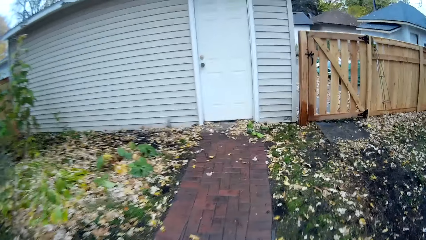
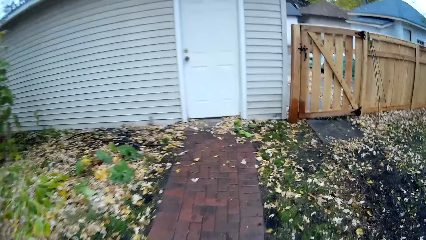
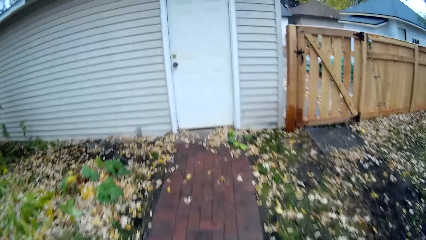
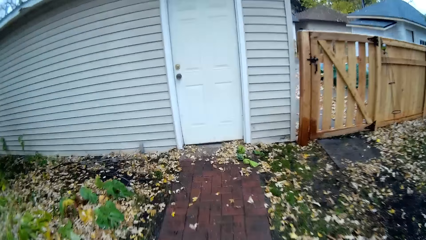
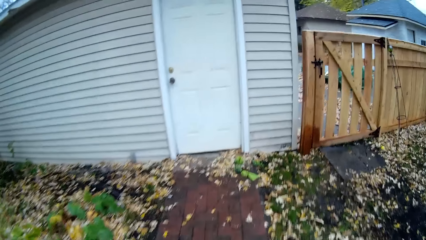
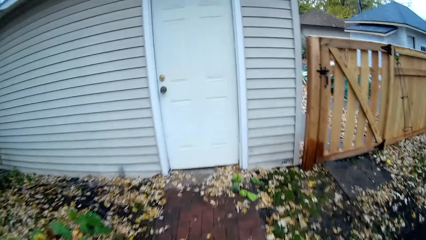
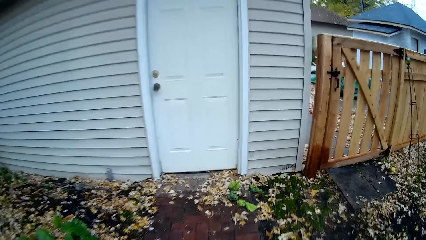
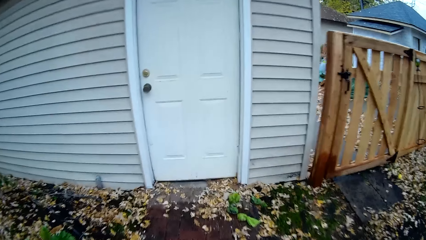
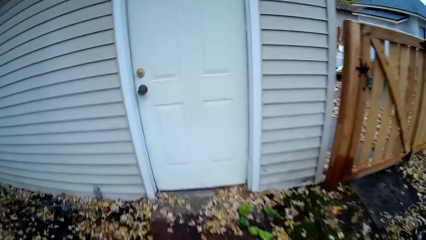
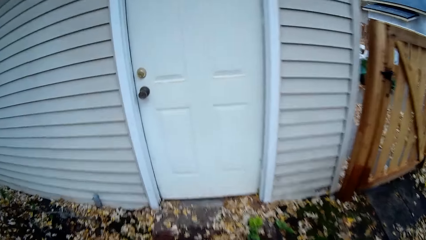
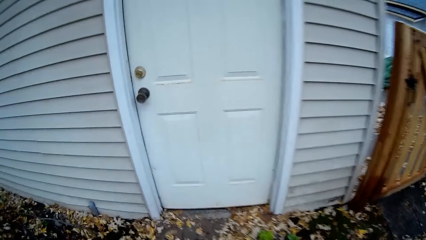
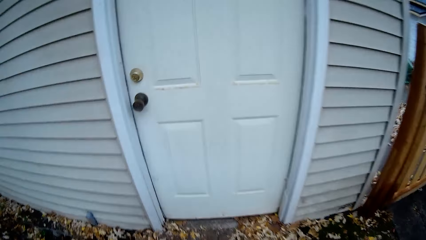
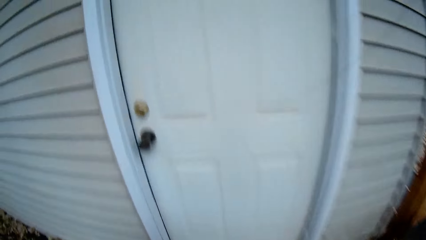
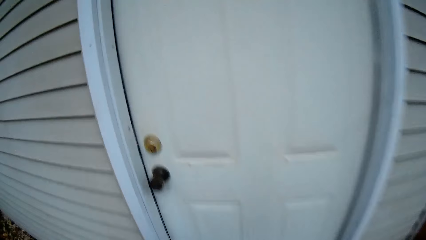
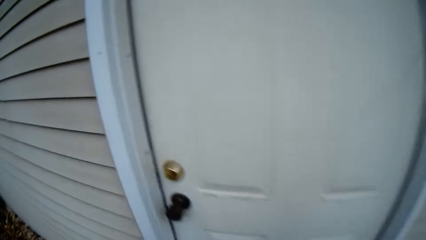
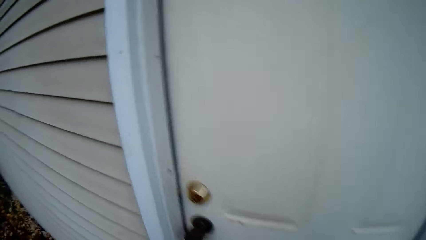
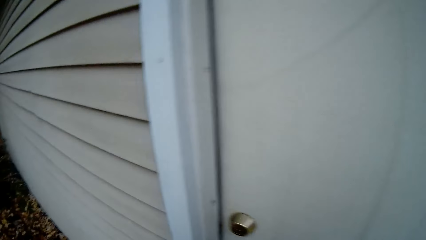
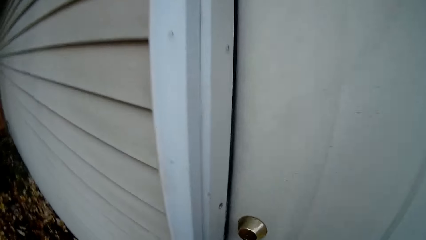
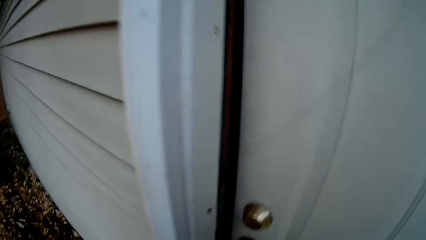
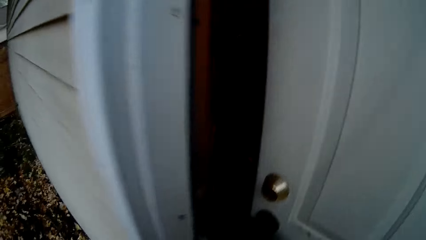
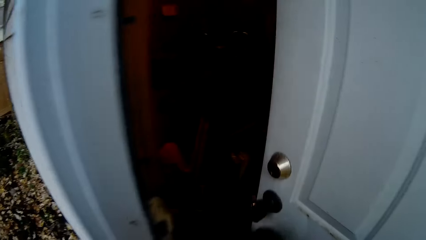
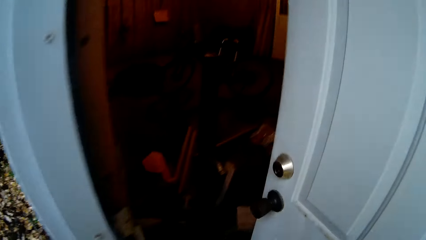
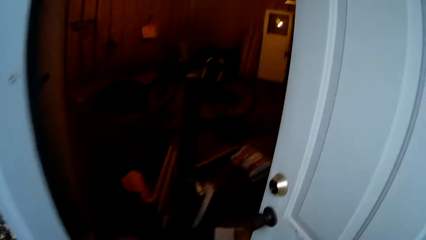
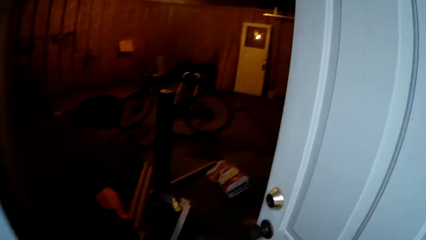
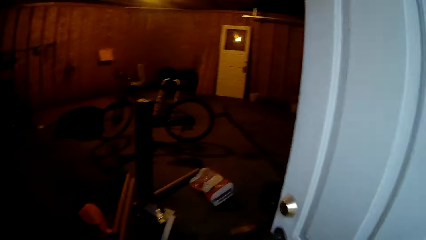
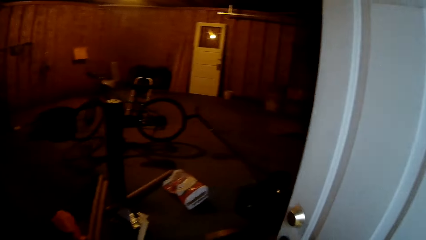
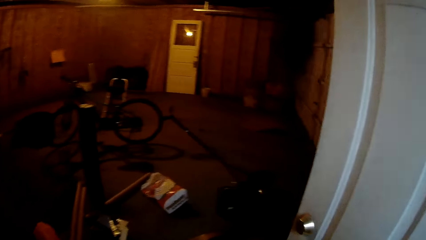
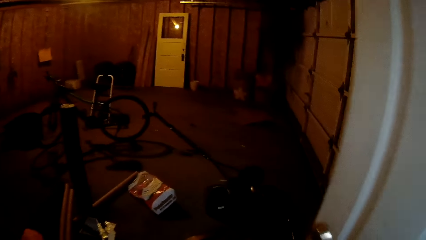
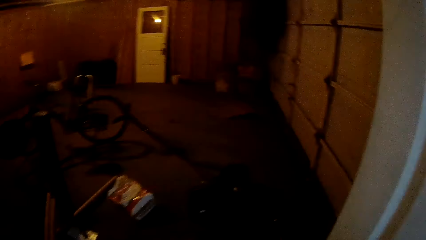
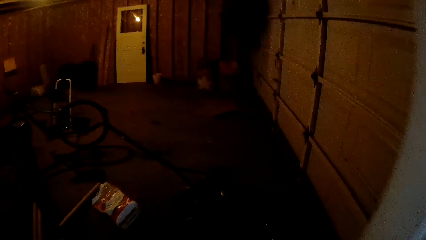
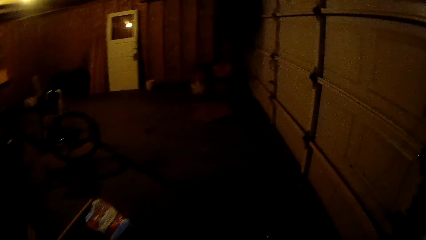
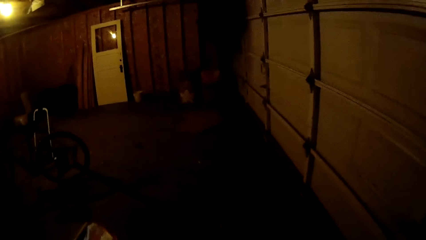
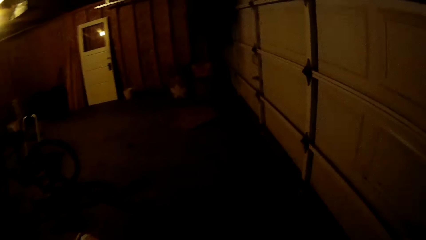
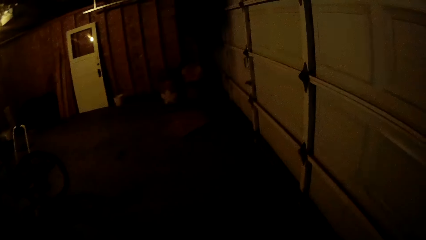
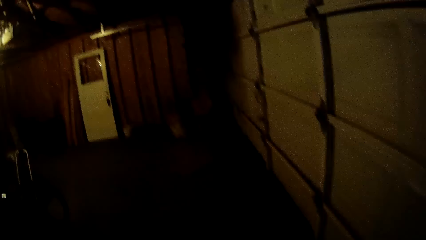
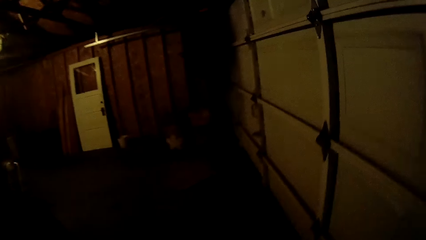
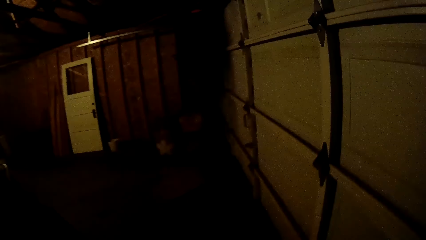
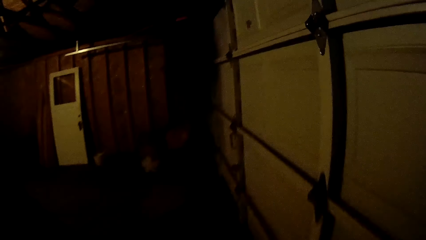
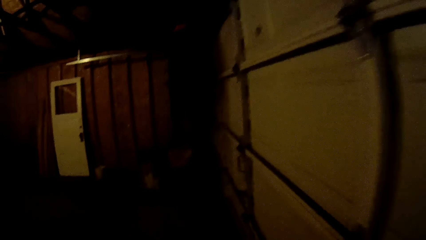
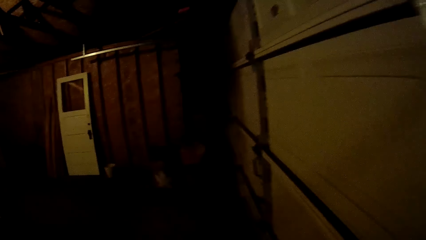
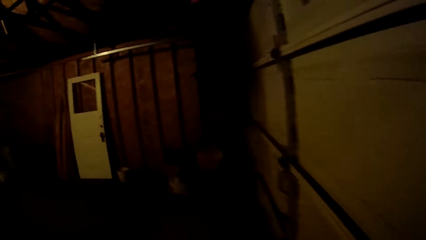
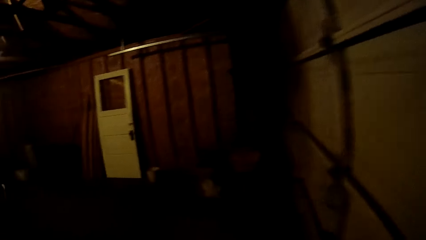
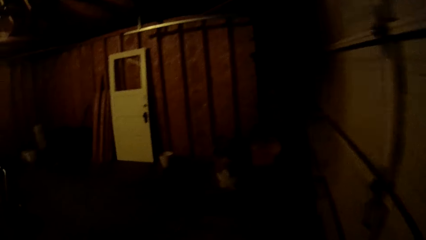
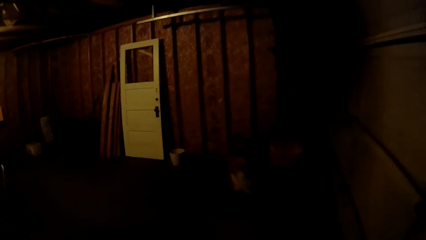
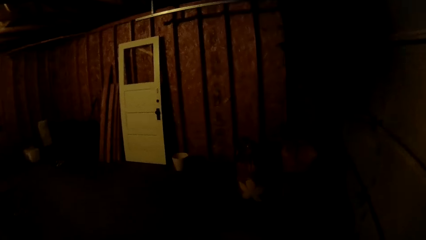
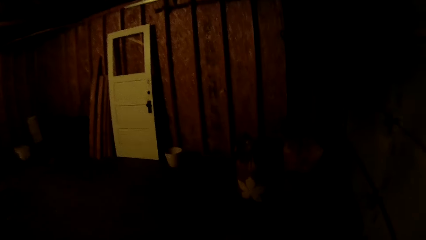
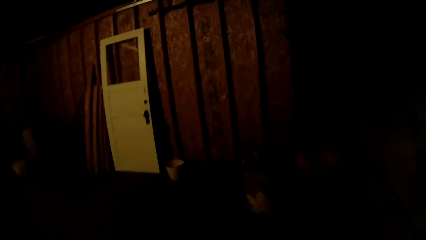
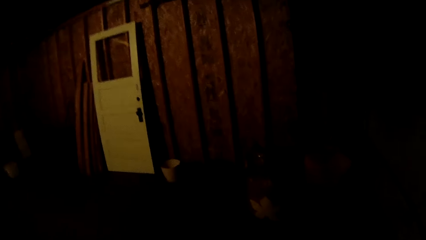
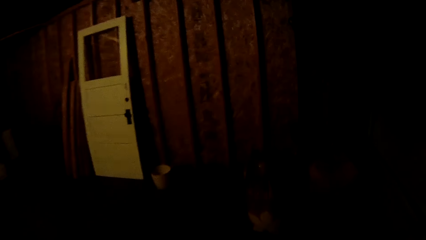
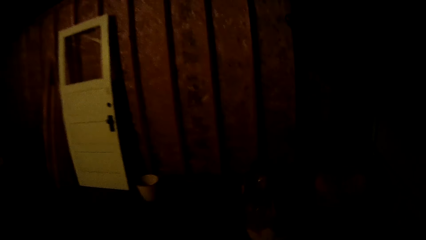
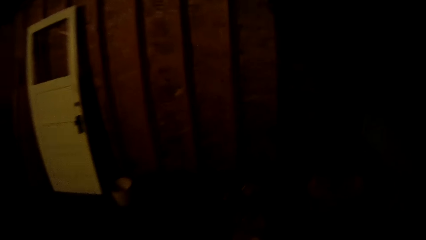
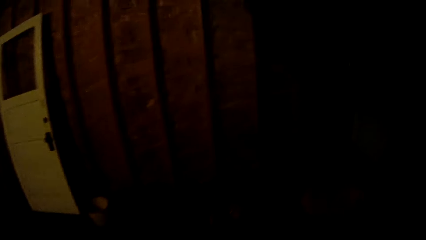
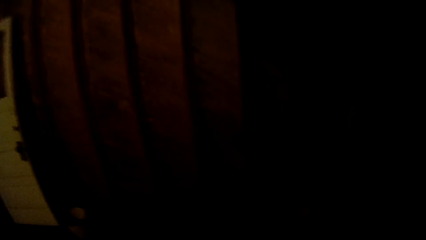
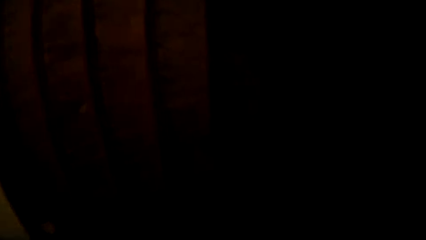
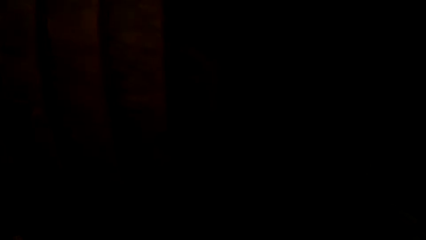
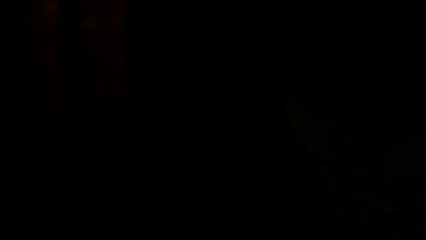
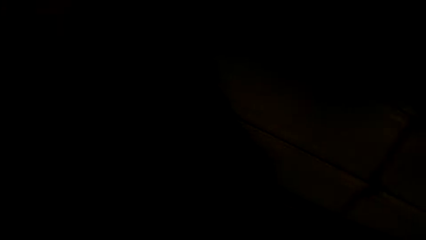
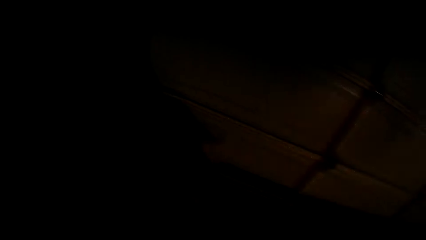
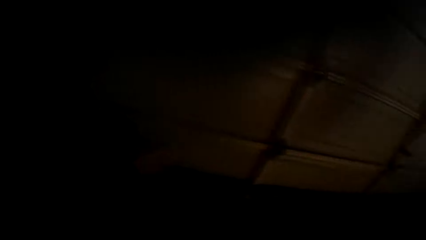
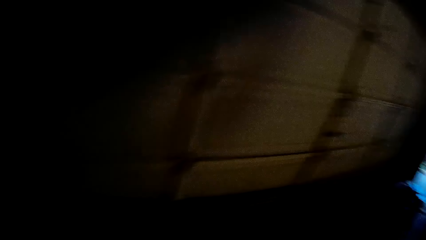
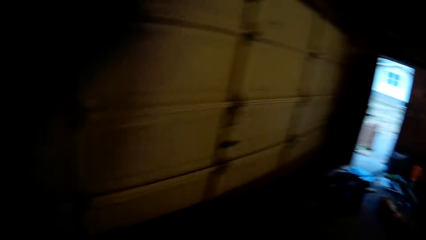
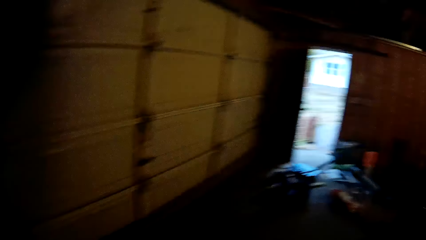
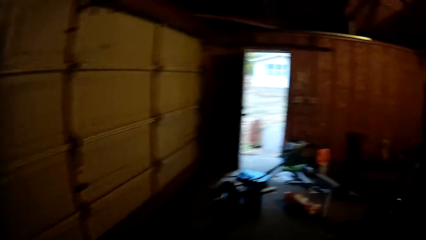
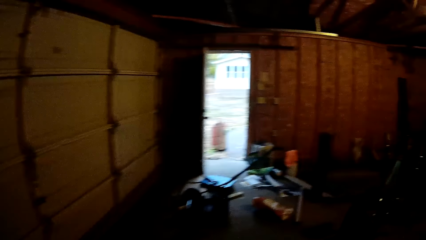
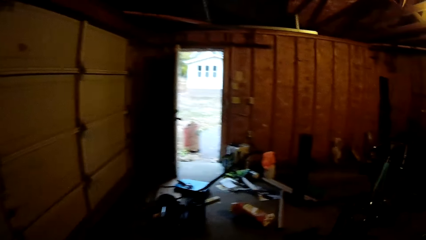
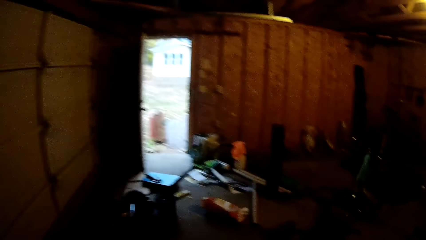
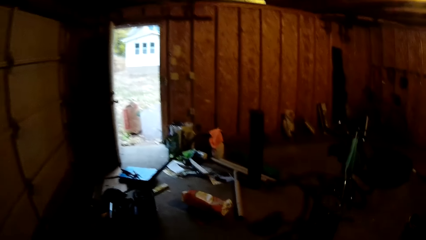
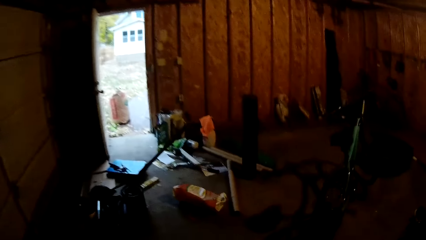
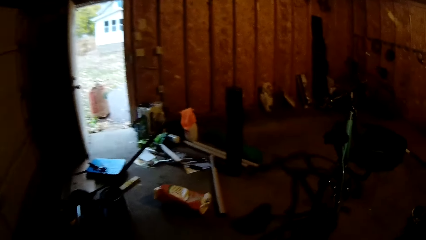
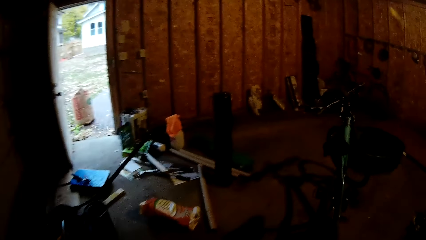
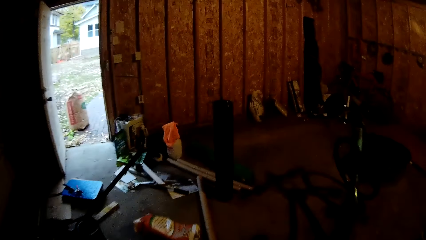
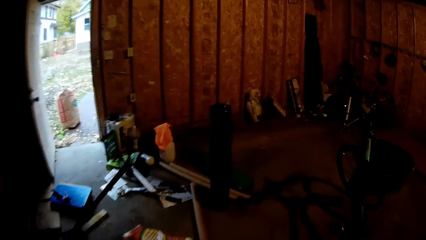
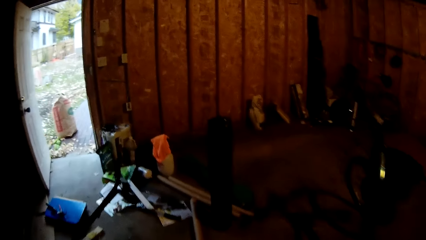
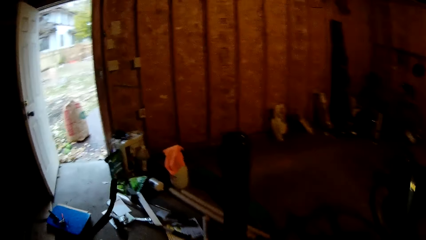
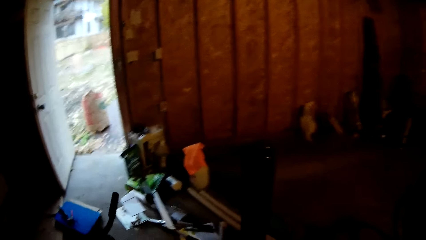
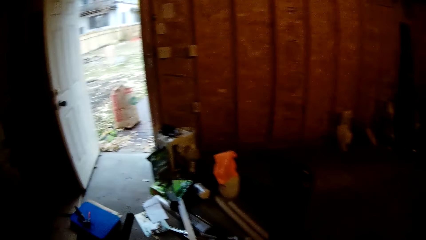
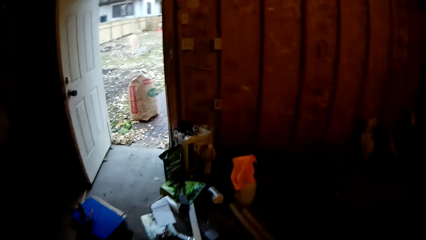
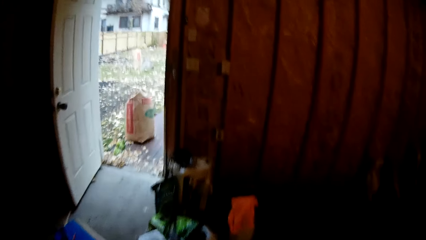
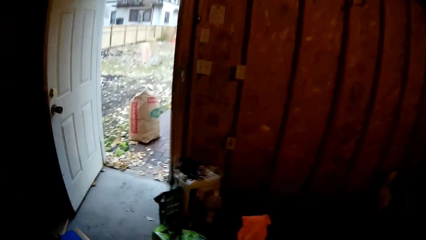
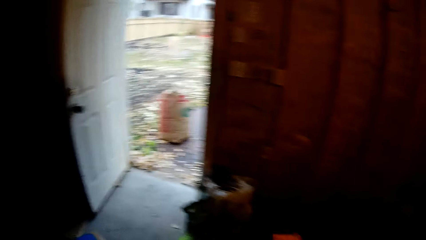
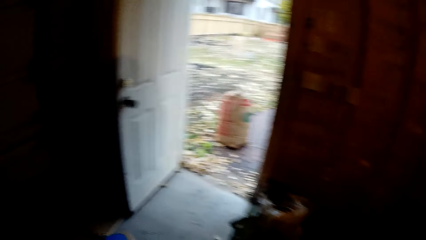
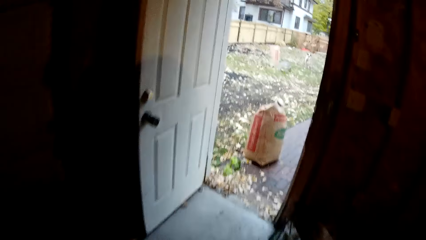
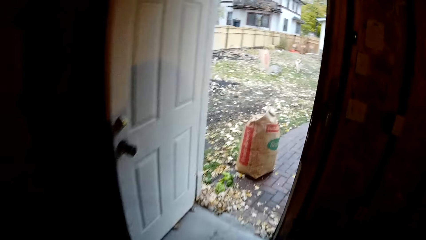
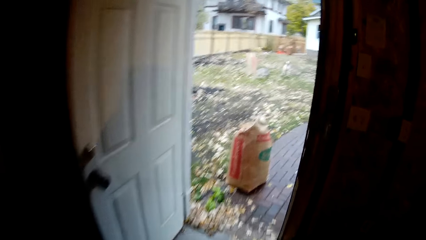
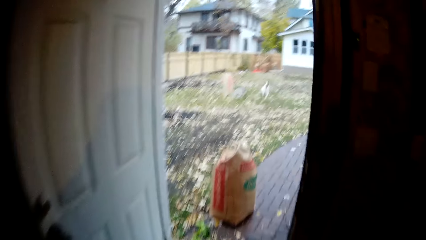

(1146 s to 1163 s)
The camera wearer opens a room door of a building close to the compound entrance with his left hand. He enters into the store room of the building. He walks around.
